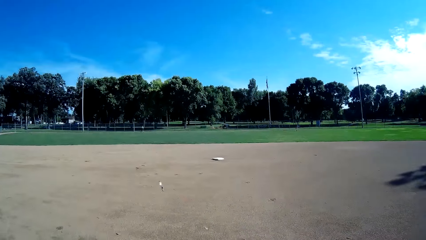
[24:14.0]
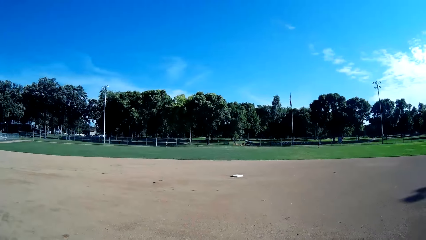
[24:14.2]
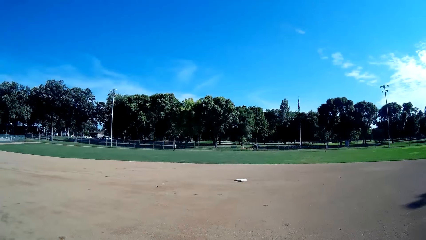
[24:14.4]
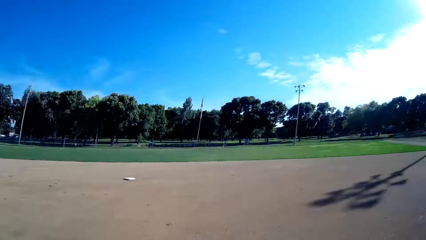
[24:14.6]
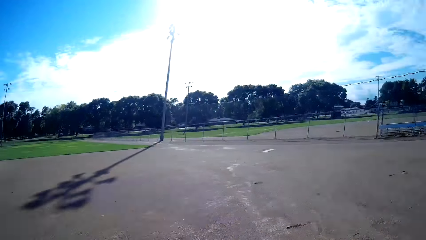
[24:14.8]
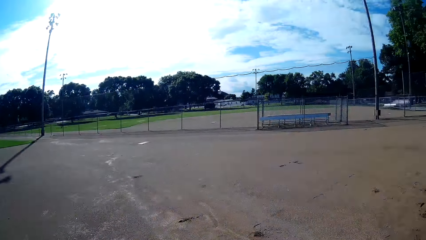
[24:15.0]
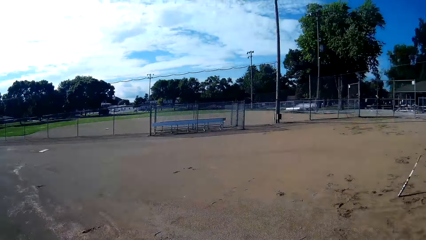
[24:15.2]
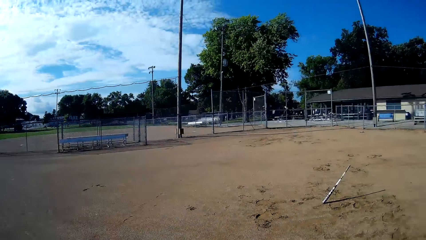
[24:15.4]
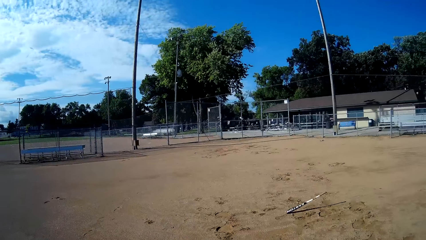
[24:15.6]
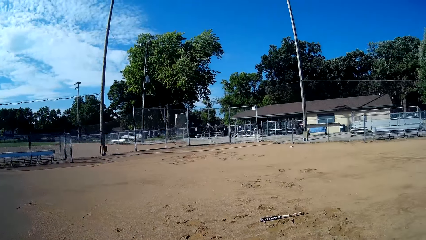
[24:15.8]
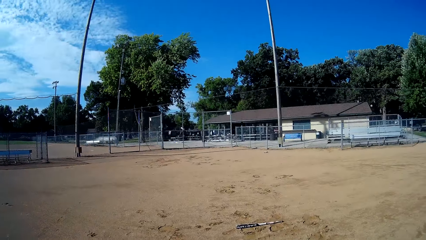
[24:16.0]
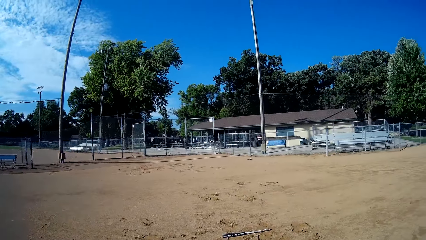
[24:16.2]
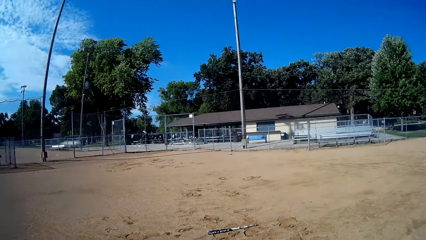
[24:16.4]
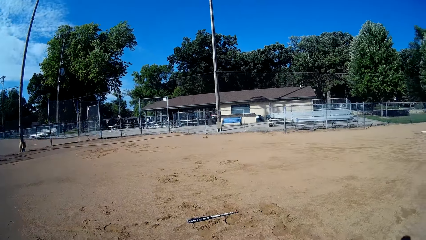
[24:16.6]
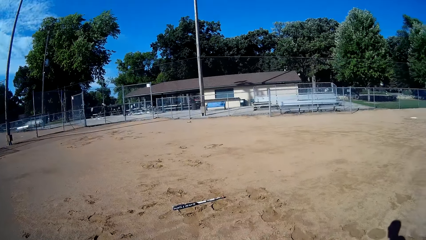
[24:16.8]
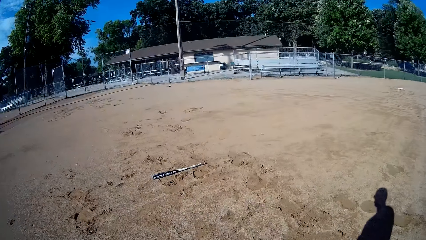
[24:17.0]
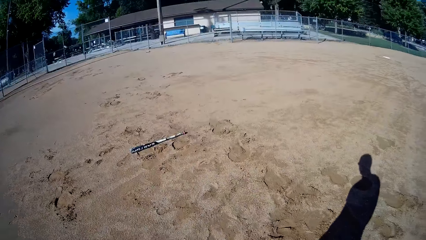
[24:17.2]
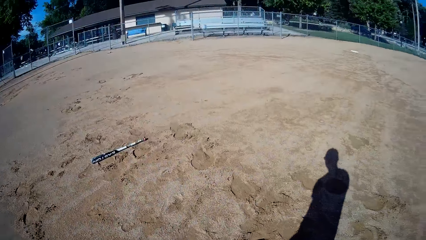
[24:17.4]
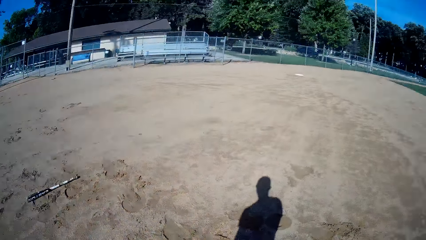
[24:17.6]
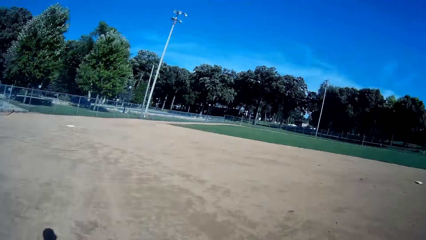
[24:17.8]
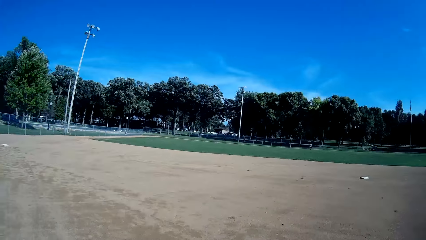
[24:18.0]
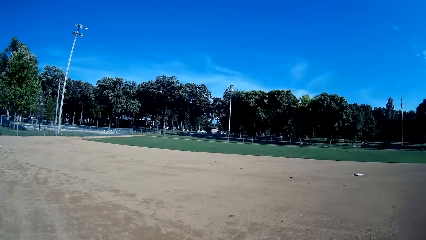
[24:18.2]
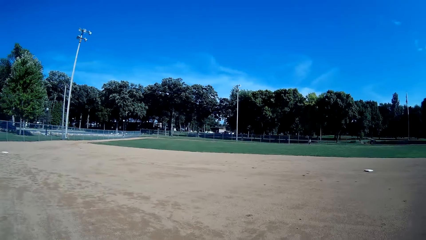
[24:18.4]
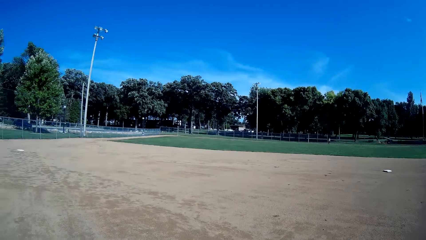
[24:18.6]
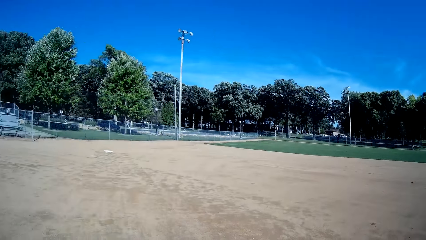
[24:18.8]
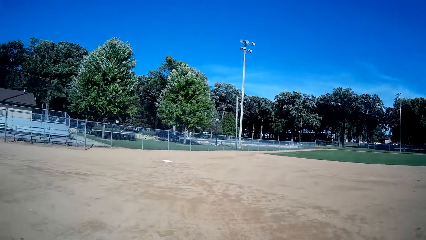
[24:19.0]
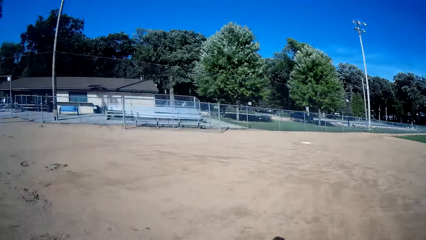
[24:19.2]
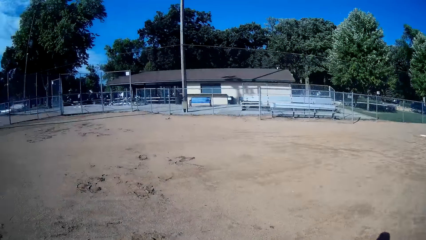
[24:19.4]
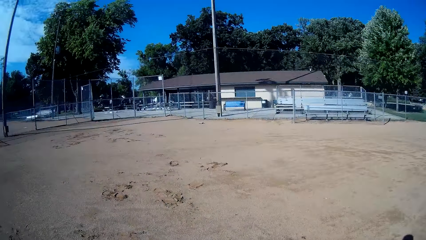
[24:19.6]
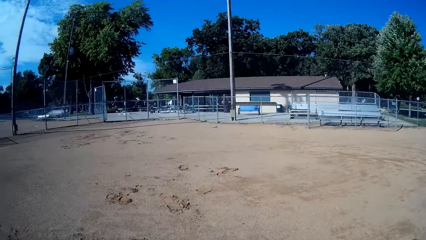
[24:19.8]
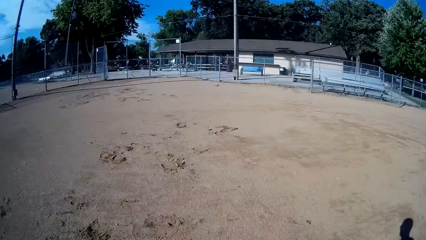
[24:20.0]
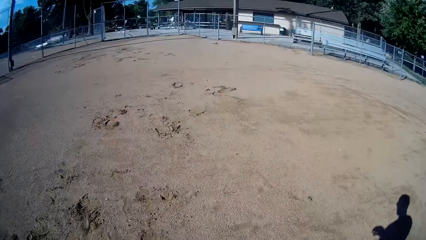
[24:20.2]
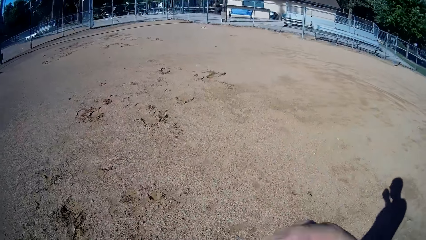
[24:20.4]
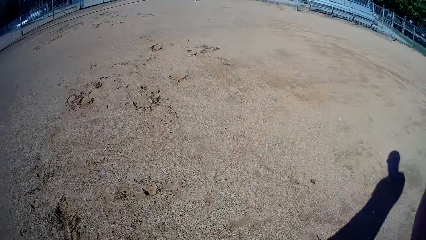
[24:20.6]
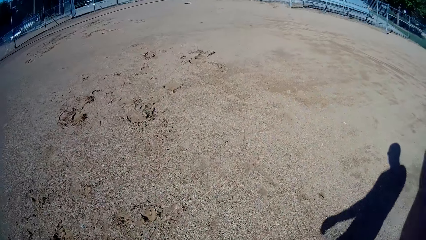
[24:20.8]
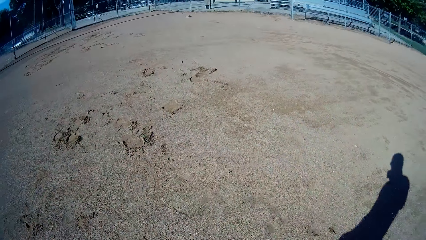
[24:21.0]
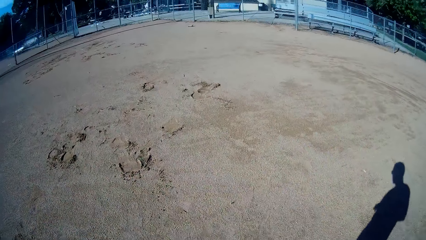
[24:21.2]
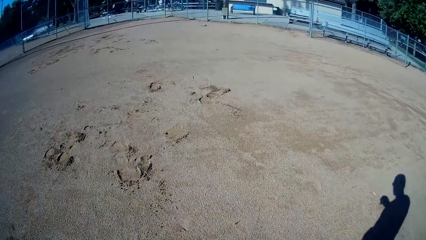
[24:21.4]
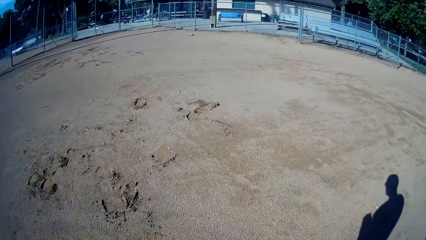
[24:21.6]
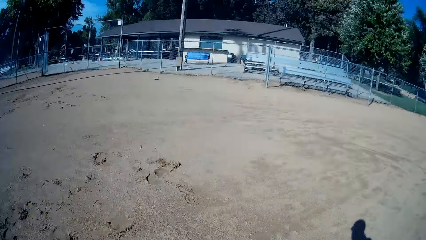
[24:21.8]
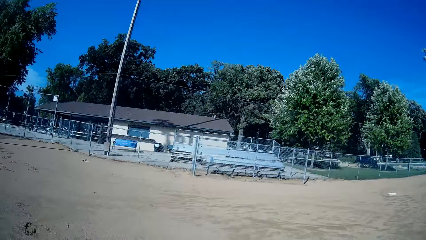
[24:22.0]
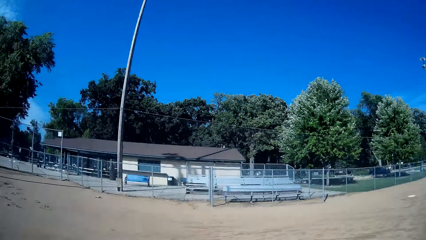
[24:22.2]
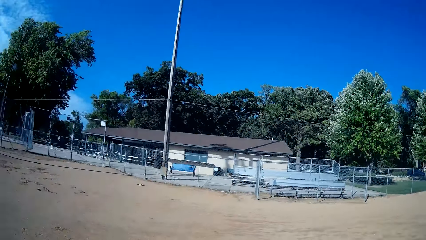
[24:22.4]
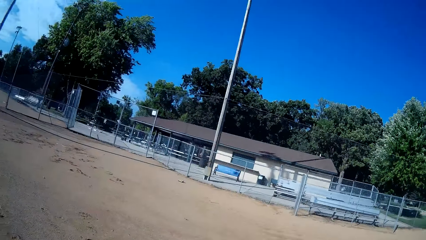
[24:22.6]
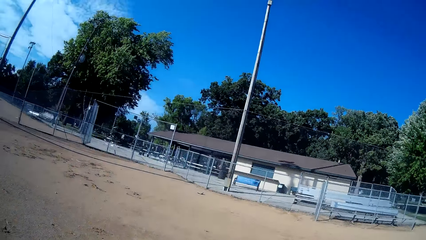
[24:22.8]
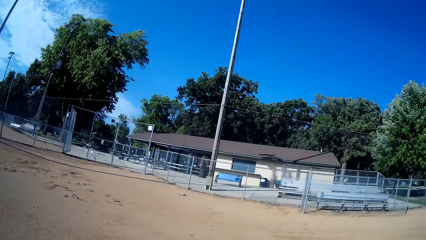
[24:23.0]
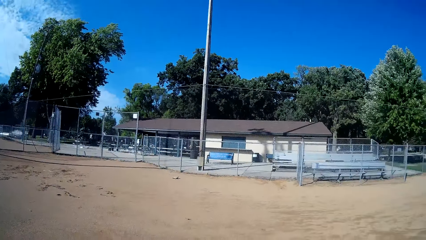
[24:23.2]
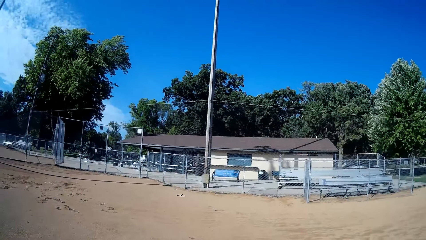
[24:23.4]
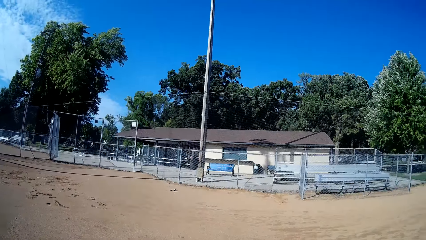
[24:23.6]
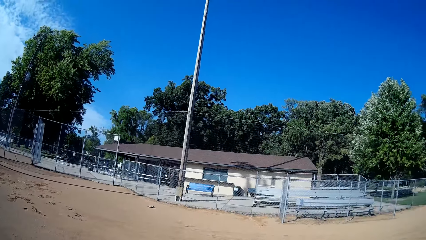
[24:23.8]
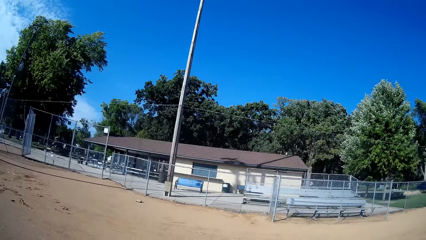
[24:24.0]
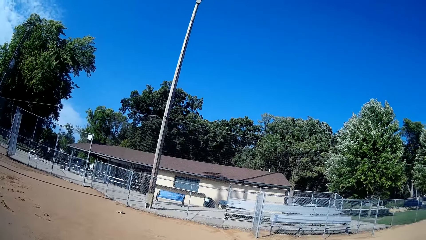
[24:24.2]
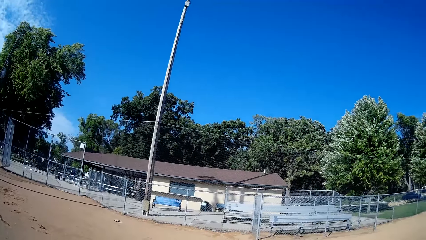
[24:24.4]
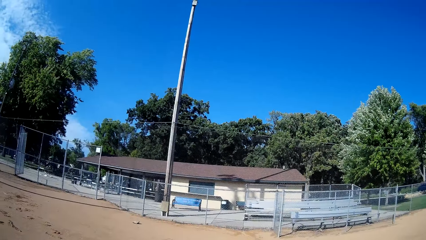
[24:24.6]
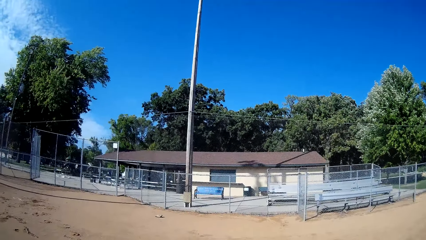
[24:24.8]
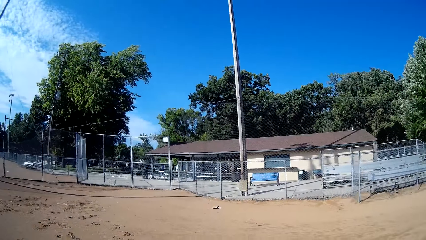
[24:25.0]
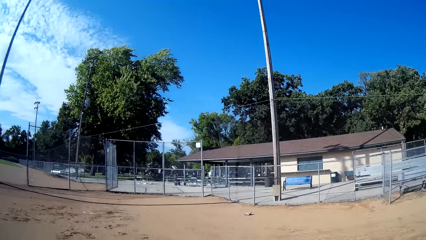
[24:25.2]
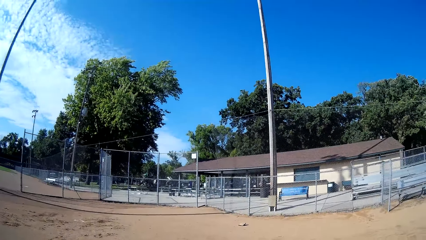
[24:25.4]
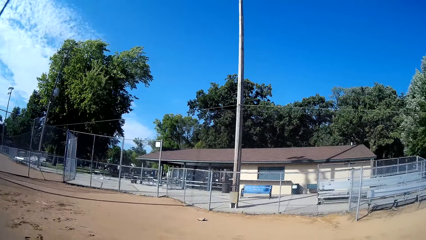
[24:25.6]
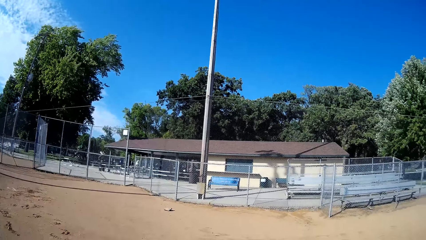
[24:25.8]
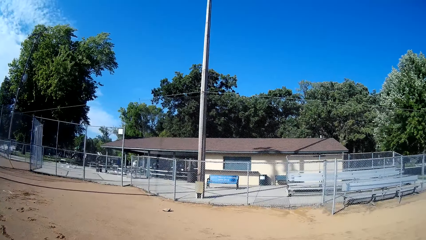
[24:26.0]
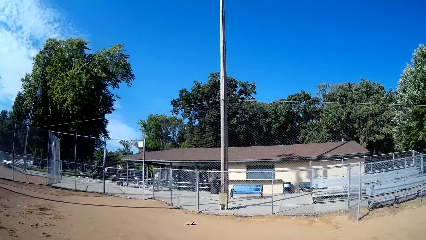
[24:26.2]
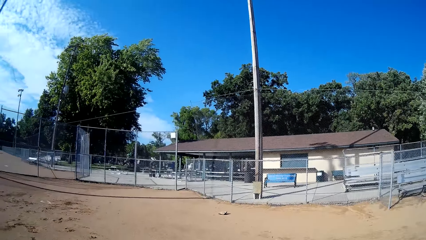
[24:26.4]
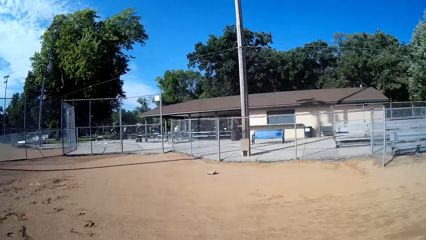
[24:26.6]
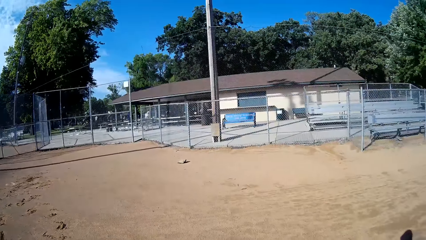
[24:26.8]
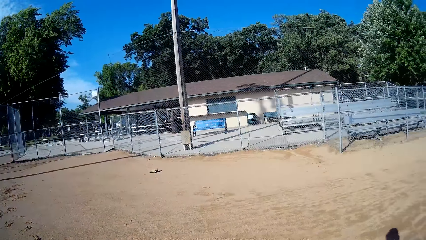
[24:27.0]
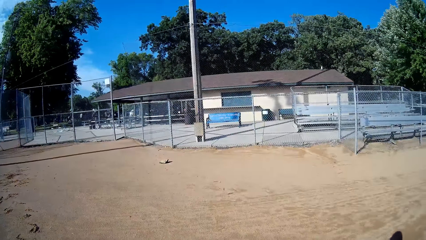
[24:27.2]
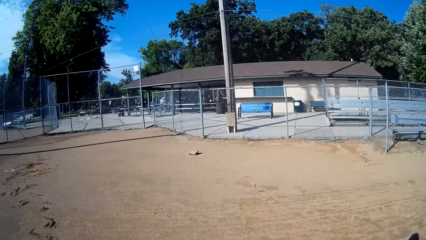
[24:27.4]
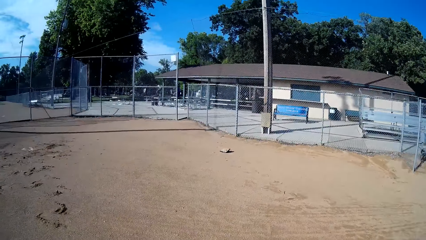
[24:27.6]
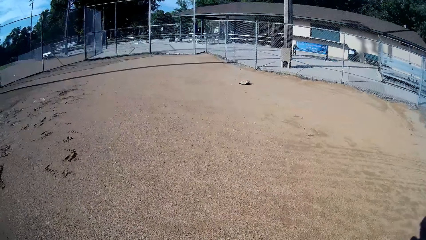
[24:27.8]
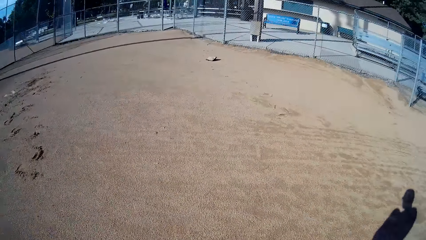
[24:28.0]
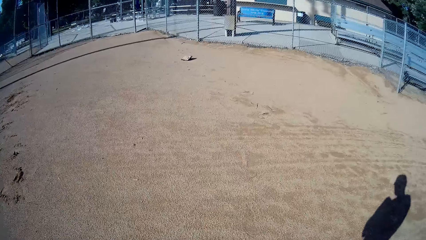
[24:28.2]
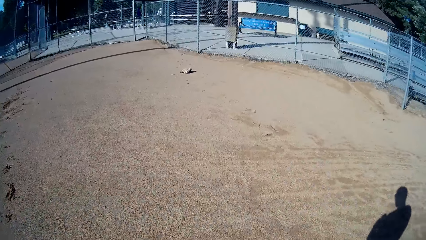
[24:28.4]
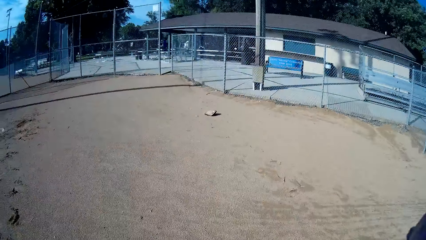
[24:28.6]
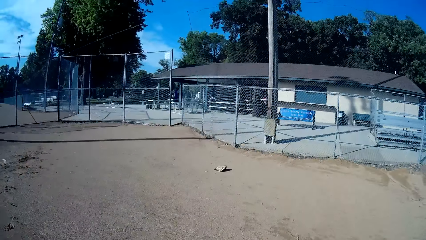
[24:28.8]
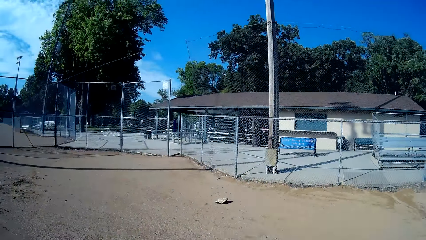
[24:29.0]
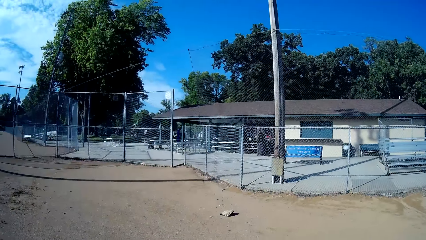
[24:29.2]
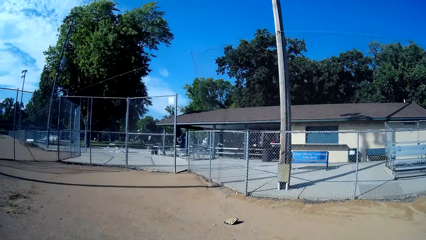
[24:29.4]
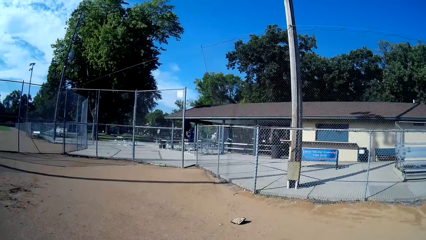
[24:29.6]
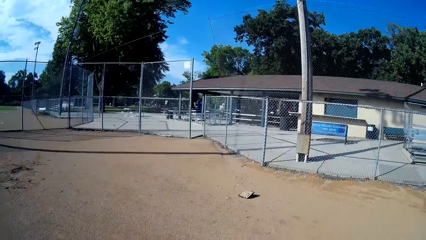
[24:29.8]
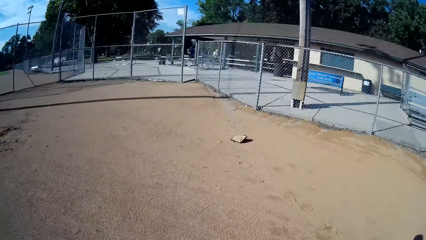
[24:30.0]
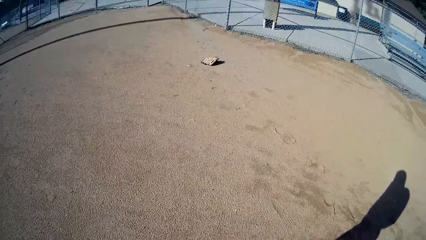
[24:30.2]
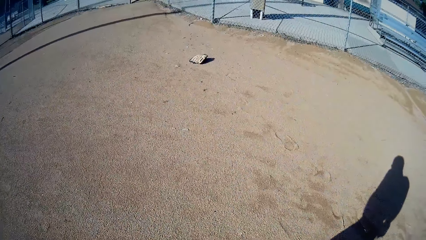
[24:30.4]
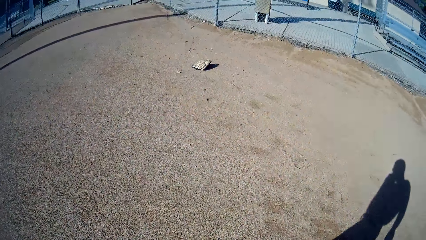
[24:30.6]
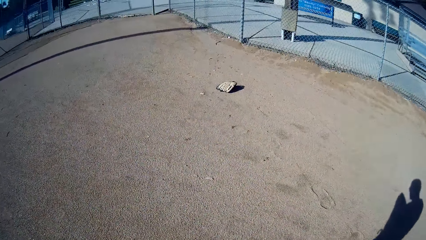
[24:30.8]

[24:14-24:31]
The camera wearer walks in the field. They throw the baseball bat on the floor. They walk in the field towards the baseball glove on the floor.
